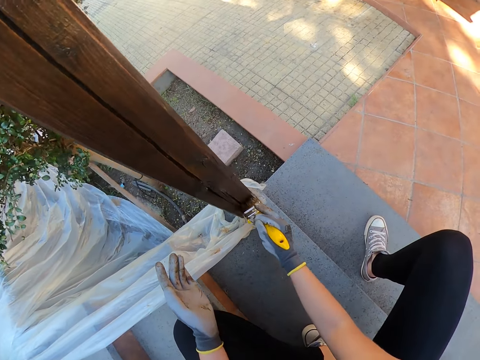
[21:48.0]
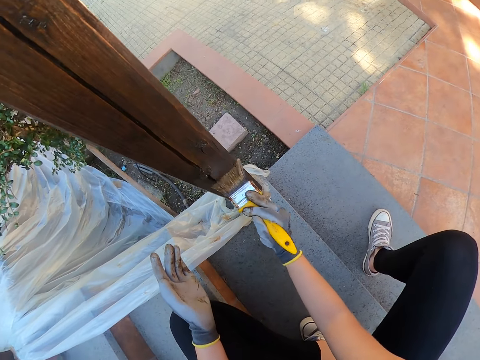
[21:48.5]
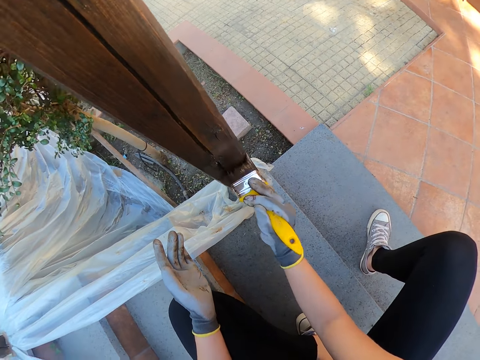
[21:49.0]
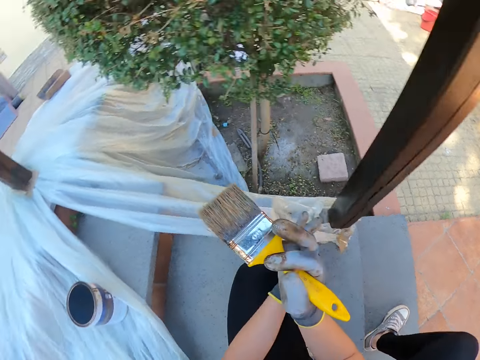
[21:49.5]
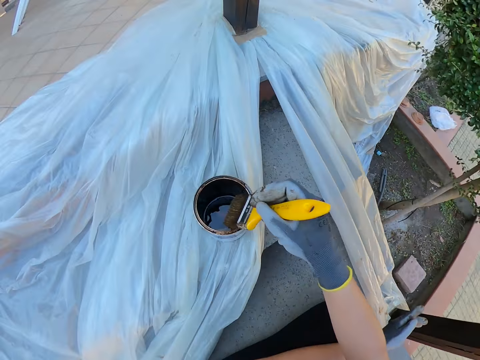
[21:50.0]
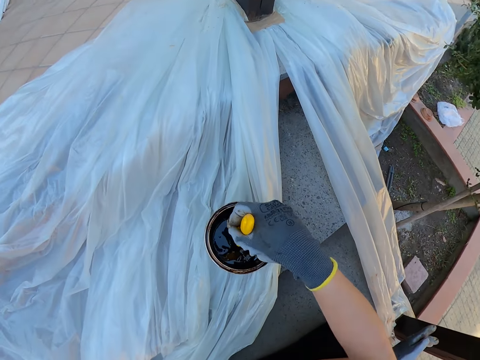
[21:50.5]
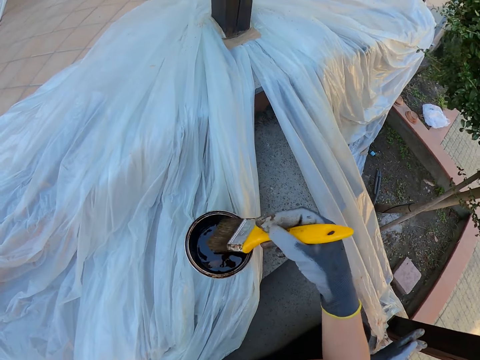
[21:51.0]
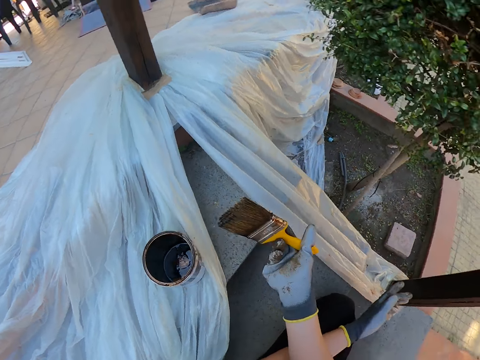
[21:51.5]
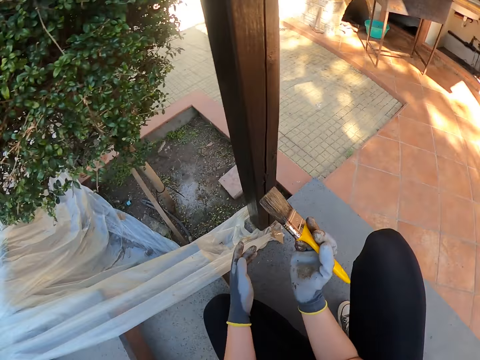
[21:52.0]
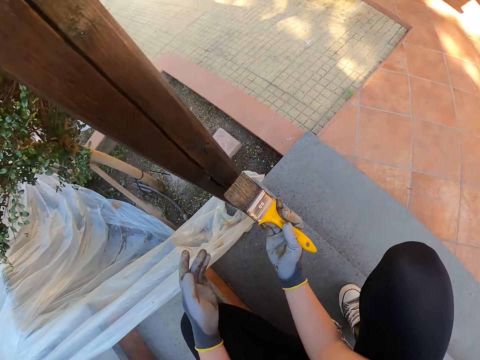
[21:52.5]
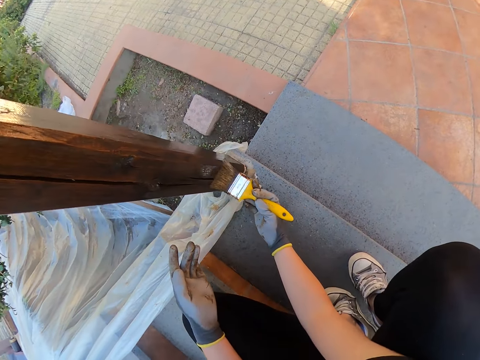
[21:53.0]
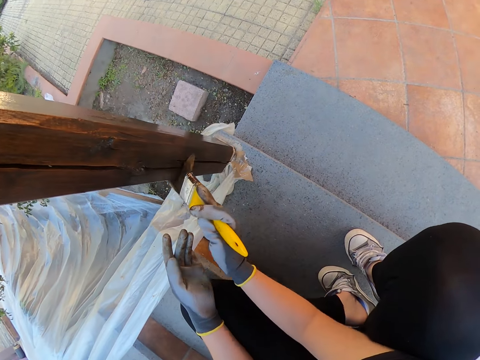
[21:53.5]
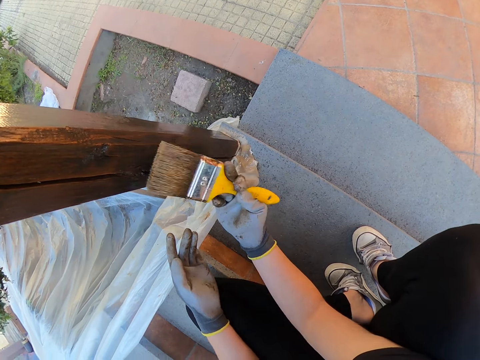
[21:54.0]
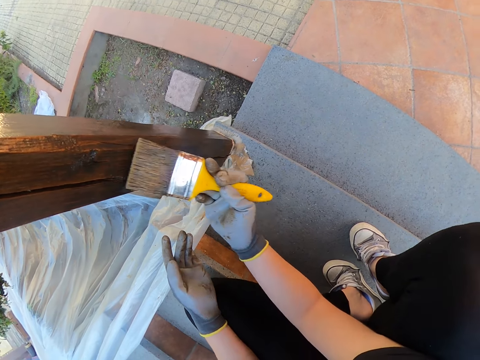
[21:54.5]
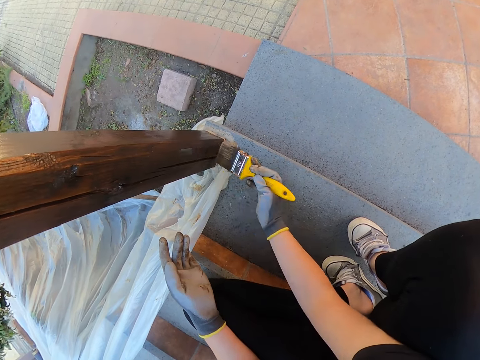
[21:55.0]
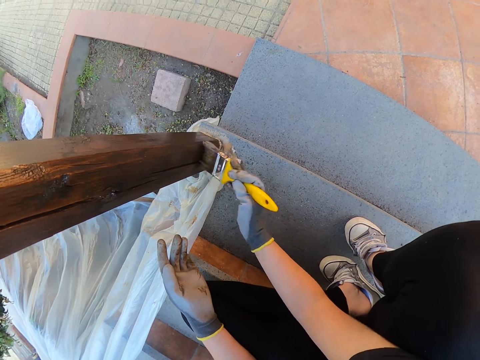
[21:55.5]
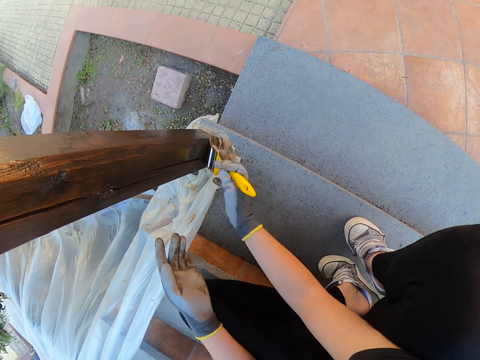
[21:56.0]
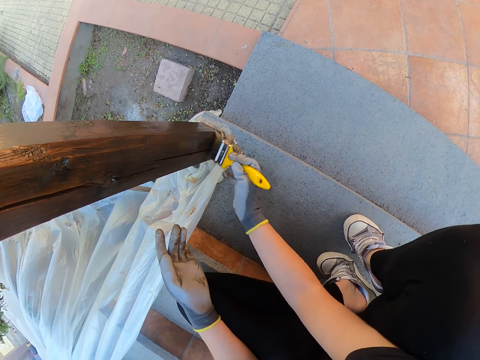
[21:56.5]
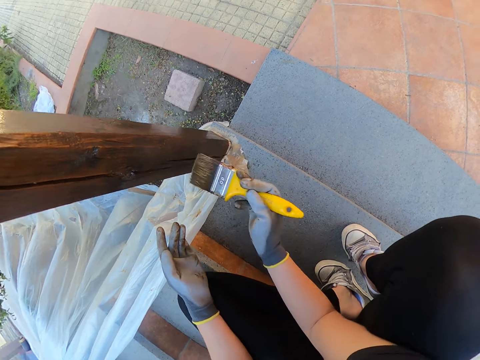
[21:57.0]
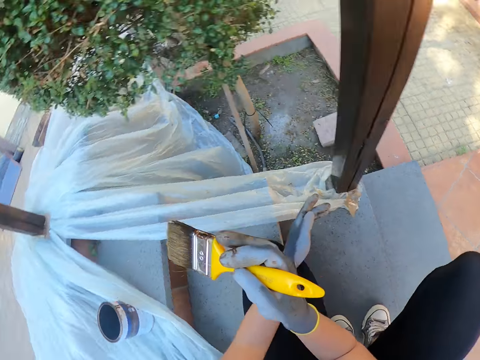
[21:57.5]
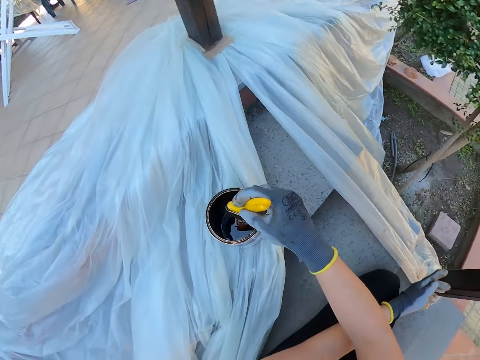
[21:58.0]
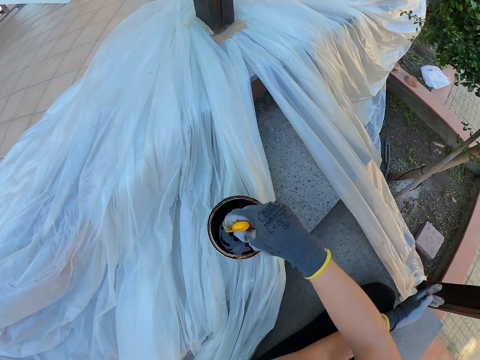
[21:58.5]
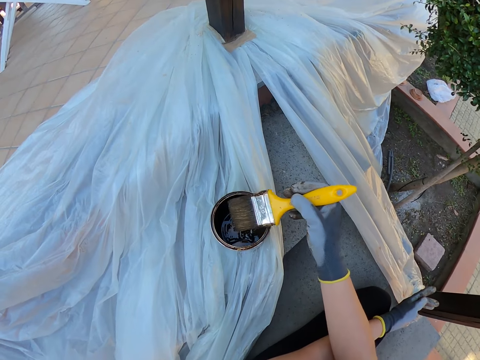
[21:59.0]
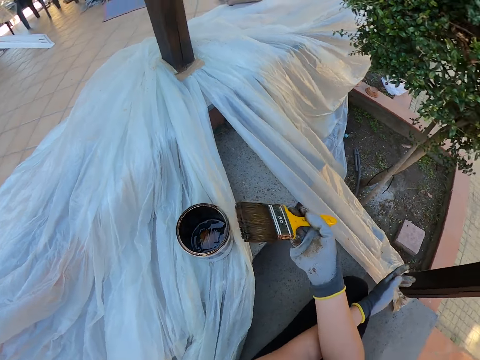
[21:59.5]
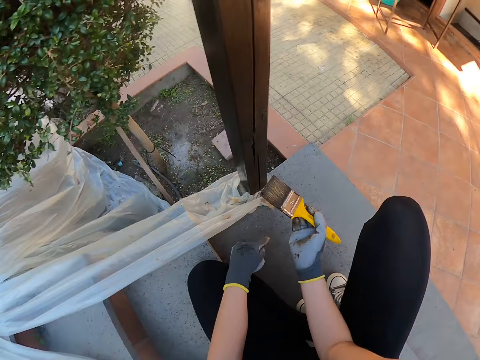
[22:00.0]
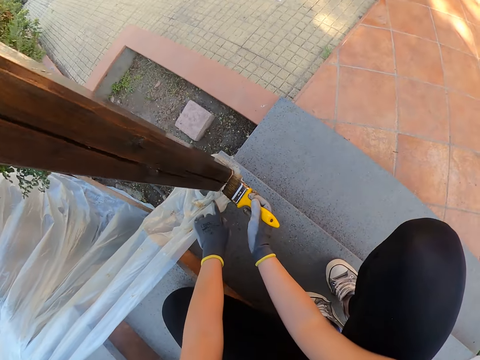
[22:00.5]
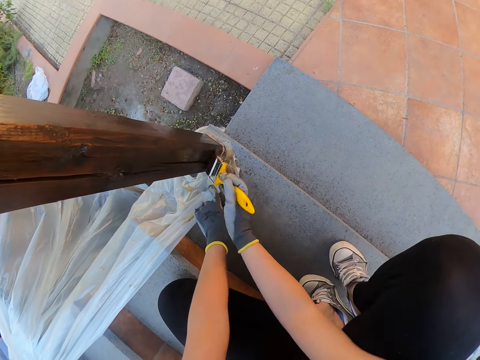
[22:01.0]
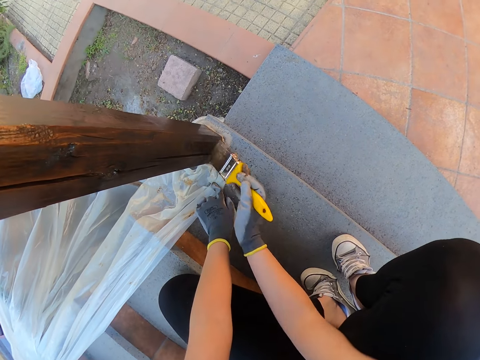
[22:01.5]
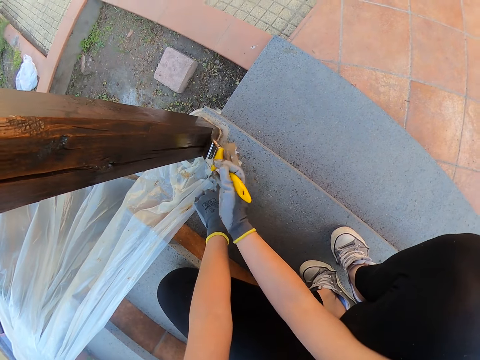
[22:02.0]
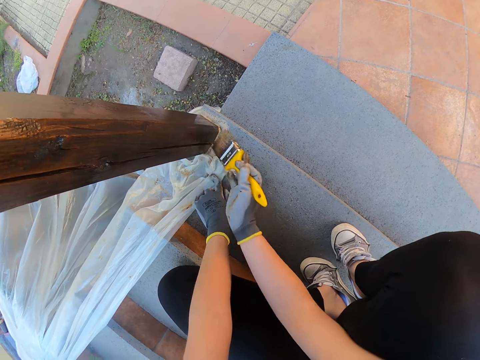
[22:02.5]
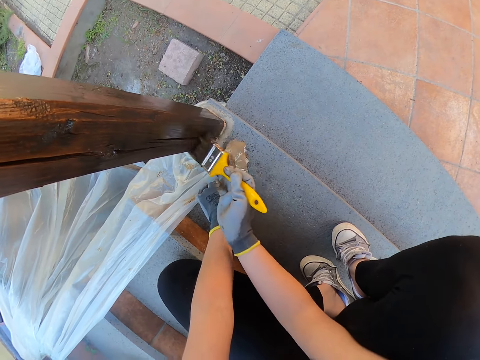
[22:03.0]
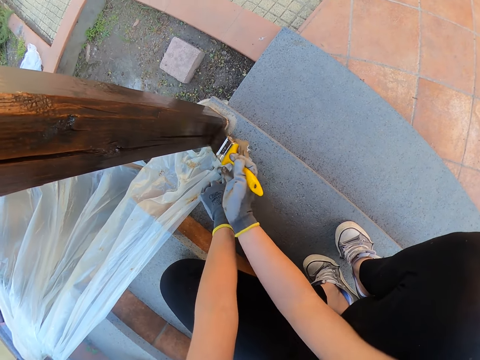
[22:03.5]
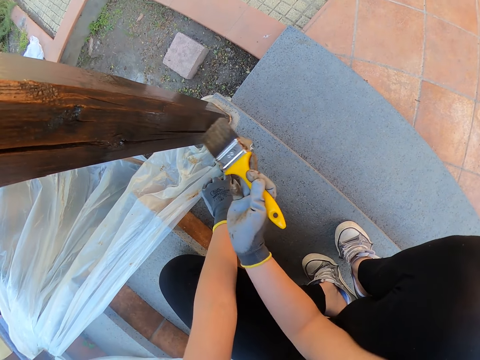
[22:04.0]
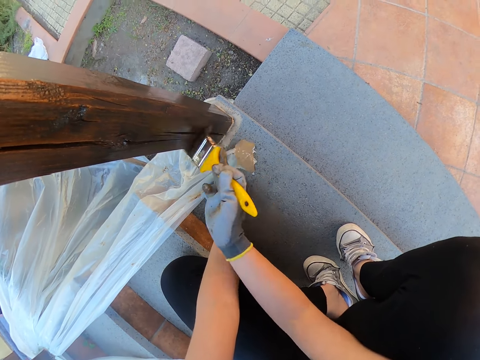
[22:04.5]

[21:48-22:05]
The camera wearer removes the brush from the newel post. She dips the brush into the paint can. She removes the brush from the paint can. She brushes the newel post with the brush. She removes the brush from the newel post. She dips the brush into the paint can. She removes the brush from the paint can. She touches the polythene with her left hand. She holds the nylon paper. She brushes the newel post with the brush.

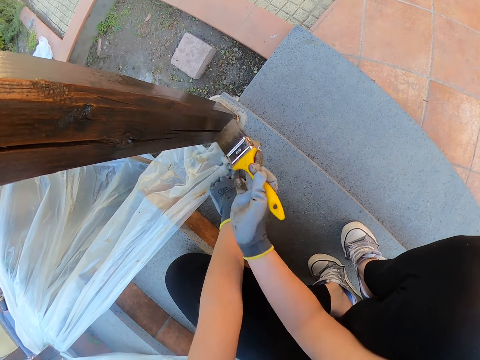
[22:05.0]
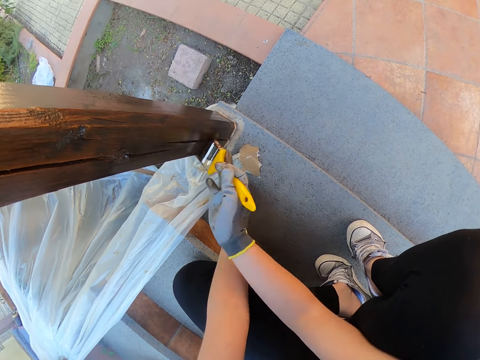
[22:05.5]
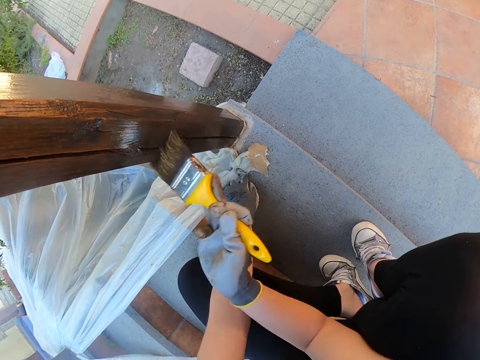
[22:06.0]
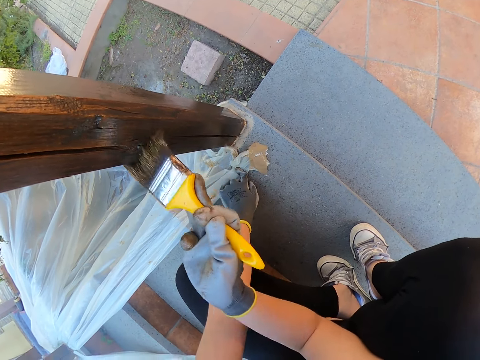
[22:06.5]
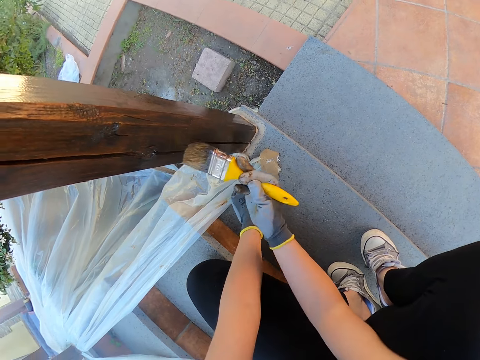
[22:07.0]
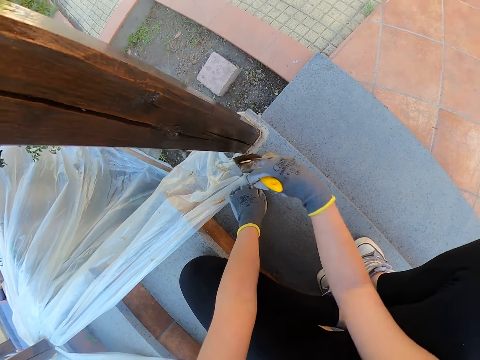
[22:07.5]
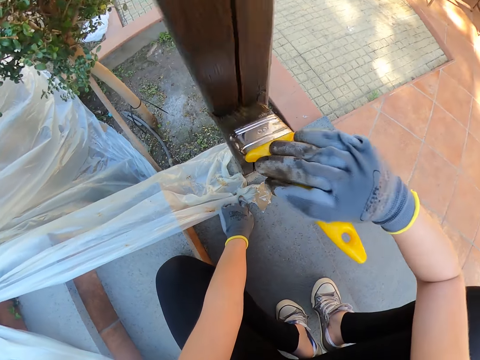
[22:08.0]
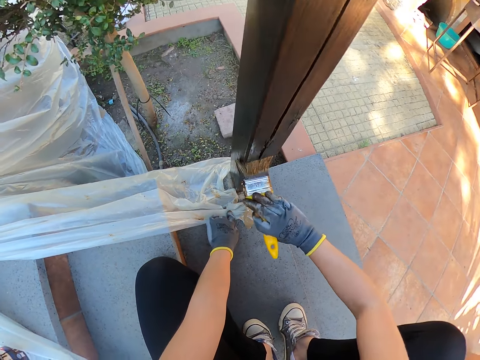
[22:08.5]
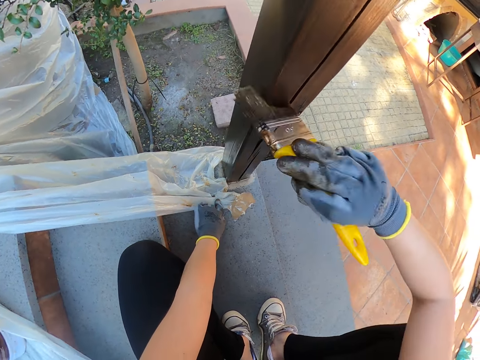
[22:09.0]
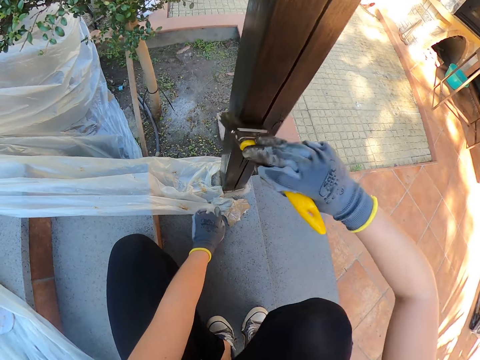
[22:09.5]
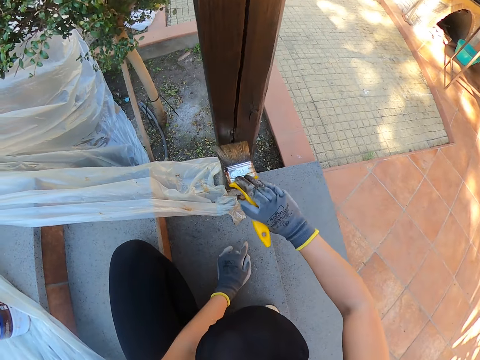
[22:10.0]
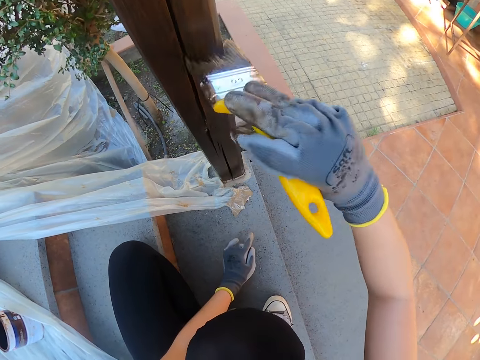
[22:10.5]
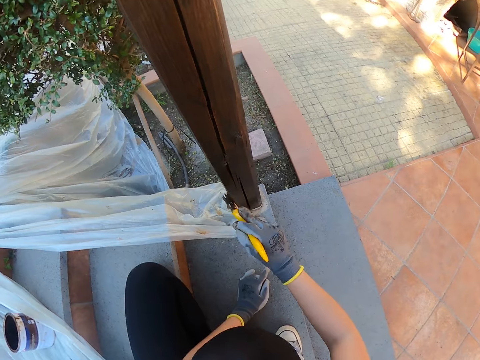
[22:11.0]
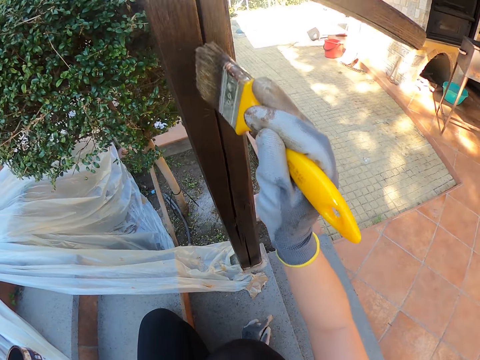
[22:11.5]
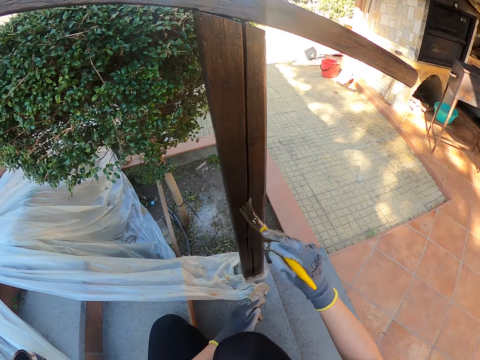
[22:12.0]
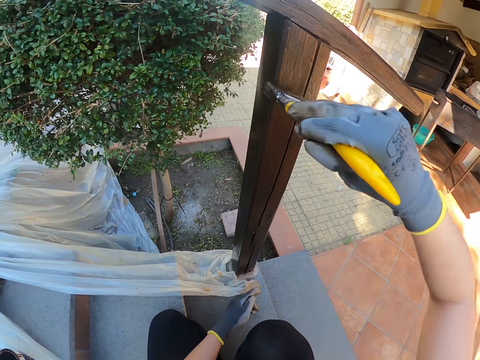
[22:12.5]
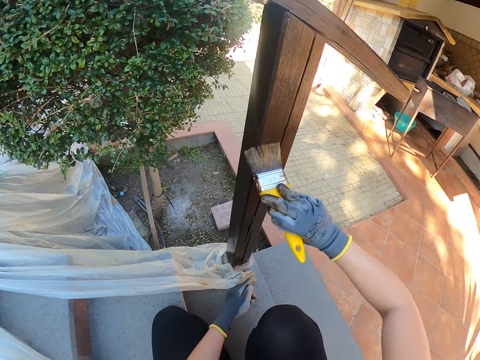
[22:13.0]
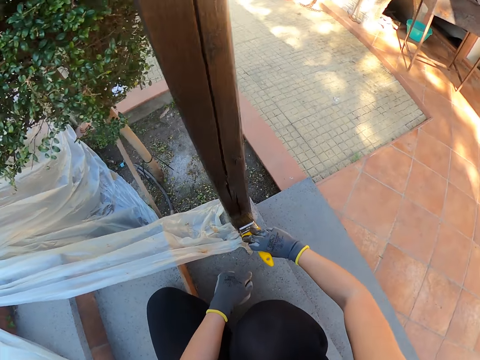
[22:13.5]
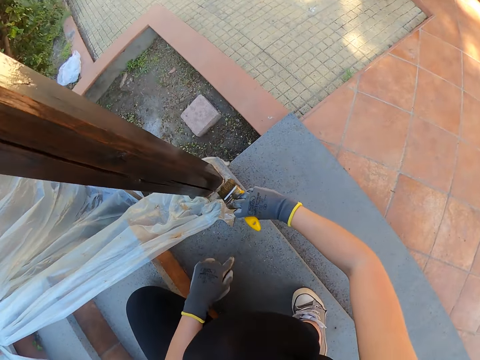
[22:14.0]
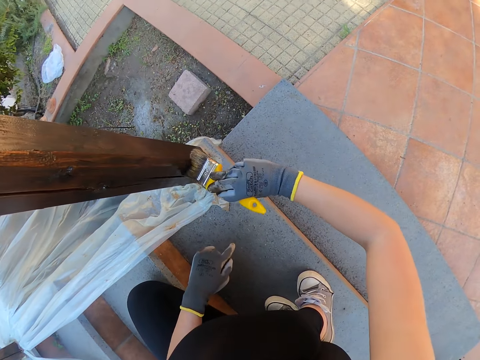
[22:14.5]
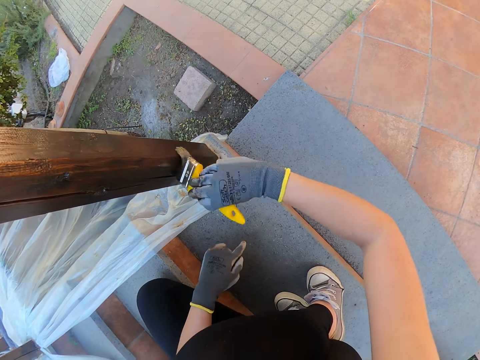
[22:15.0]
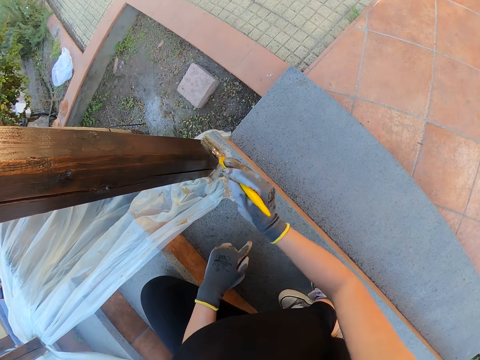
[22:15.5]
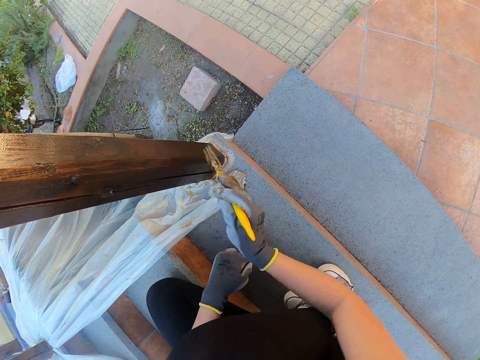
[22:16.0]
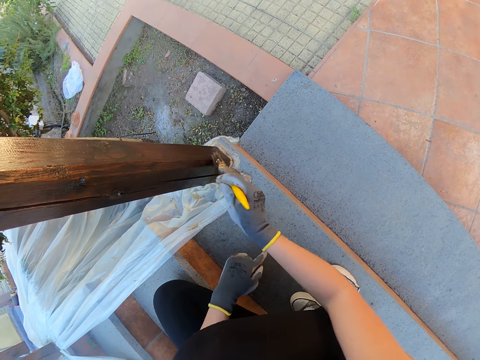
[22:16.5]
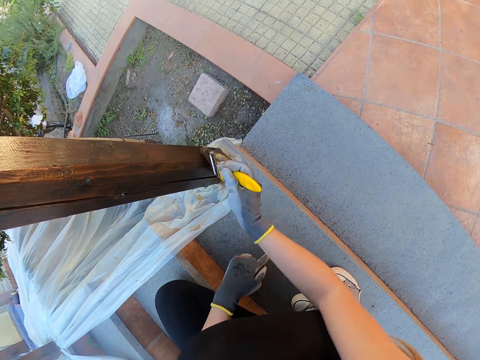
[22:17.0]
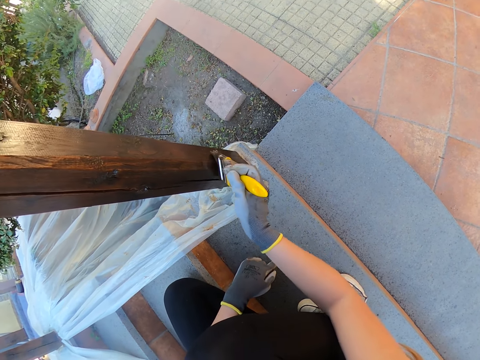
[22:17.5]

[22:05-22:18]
The camera wearer removes her left hand from the polythene.
